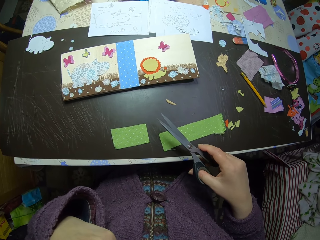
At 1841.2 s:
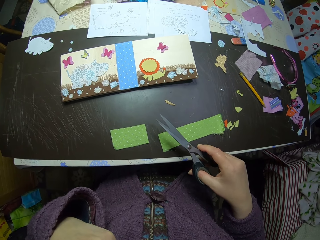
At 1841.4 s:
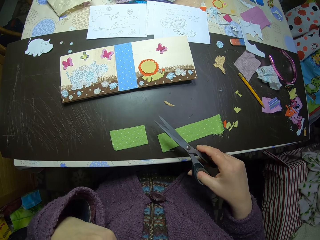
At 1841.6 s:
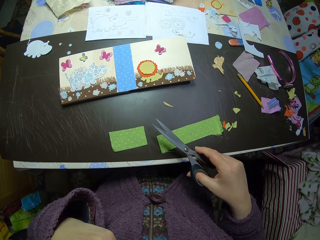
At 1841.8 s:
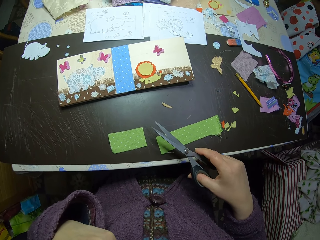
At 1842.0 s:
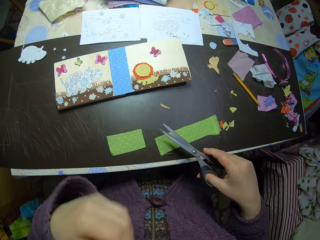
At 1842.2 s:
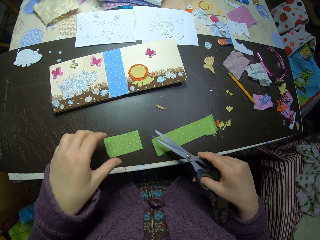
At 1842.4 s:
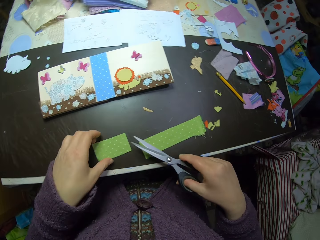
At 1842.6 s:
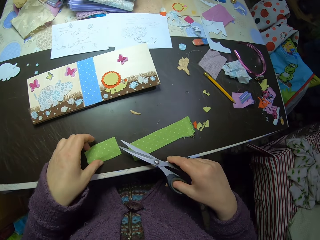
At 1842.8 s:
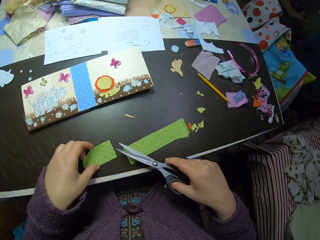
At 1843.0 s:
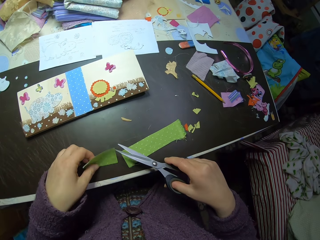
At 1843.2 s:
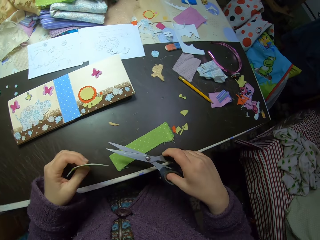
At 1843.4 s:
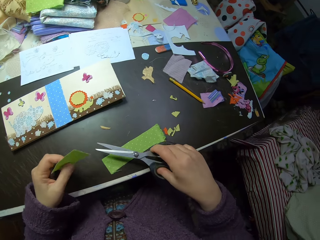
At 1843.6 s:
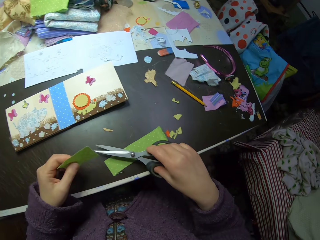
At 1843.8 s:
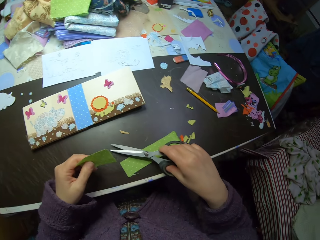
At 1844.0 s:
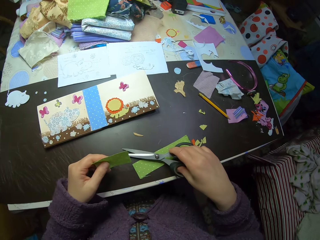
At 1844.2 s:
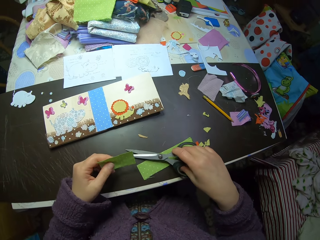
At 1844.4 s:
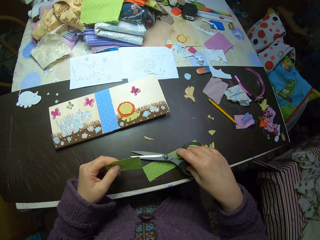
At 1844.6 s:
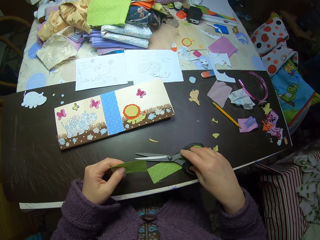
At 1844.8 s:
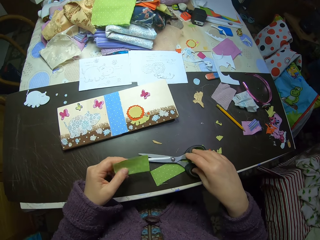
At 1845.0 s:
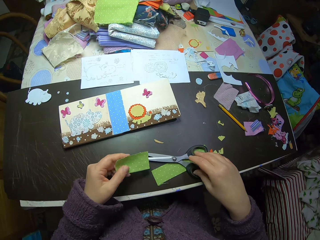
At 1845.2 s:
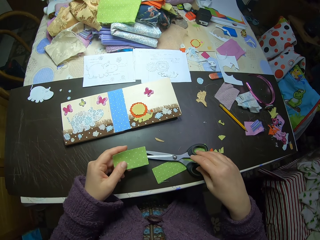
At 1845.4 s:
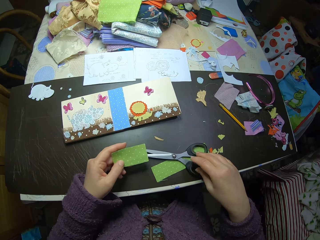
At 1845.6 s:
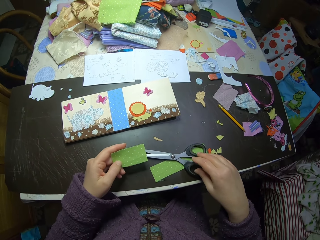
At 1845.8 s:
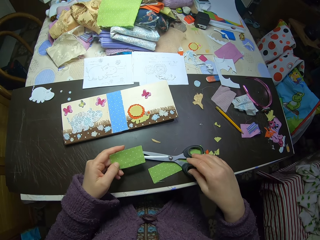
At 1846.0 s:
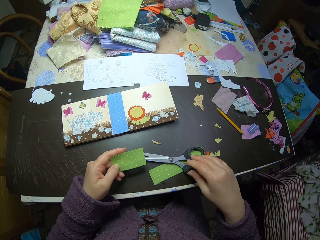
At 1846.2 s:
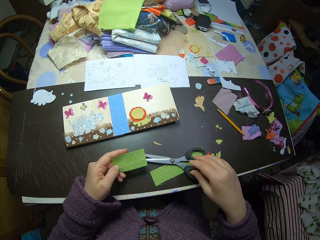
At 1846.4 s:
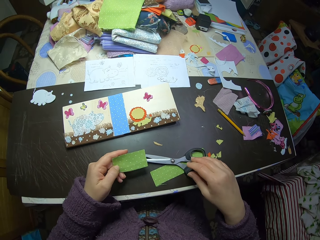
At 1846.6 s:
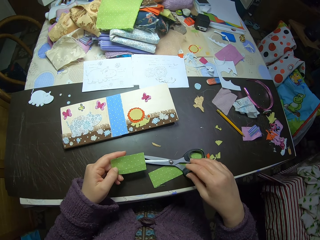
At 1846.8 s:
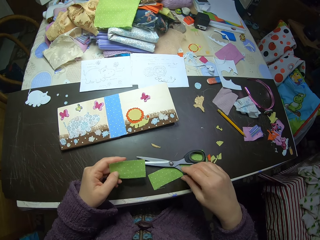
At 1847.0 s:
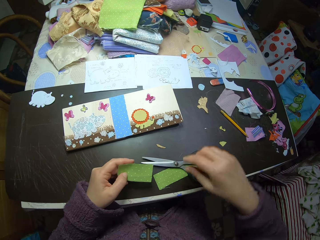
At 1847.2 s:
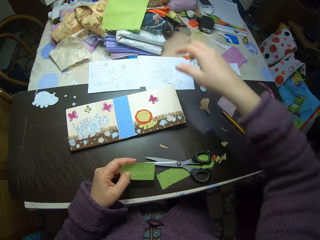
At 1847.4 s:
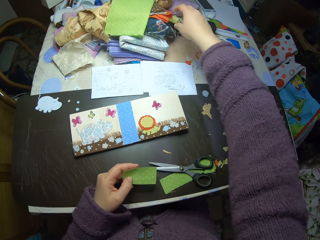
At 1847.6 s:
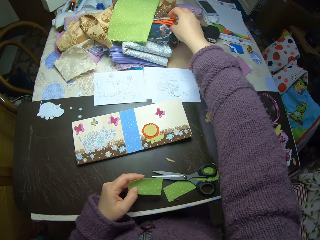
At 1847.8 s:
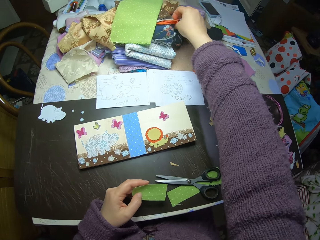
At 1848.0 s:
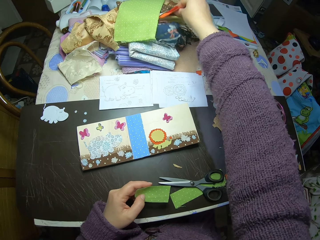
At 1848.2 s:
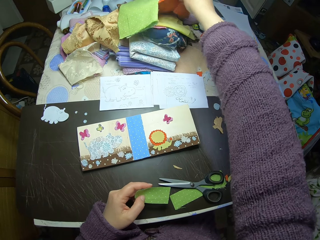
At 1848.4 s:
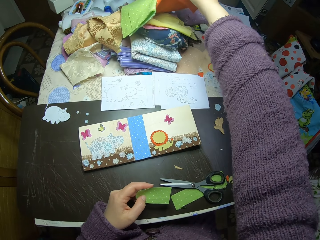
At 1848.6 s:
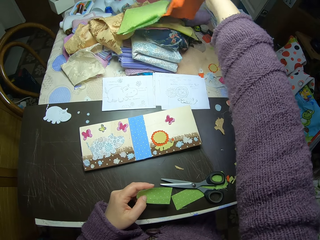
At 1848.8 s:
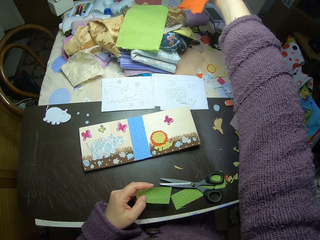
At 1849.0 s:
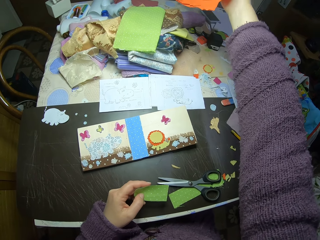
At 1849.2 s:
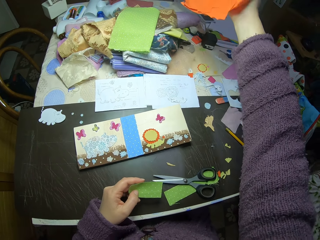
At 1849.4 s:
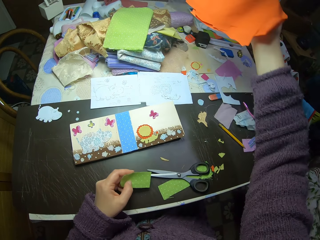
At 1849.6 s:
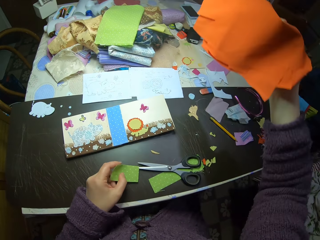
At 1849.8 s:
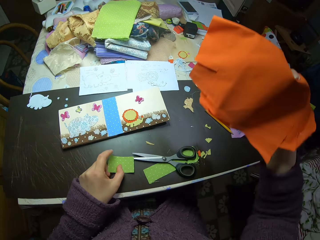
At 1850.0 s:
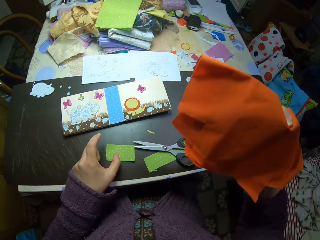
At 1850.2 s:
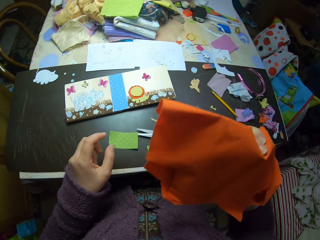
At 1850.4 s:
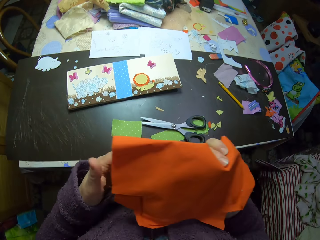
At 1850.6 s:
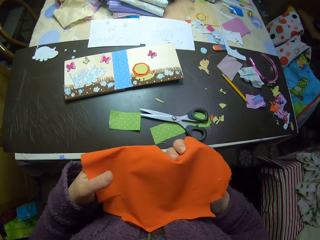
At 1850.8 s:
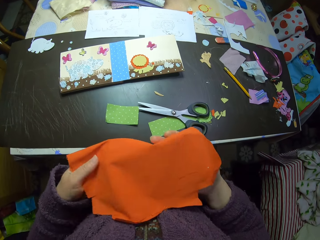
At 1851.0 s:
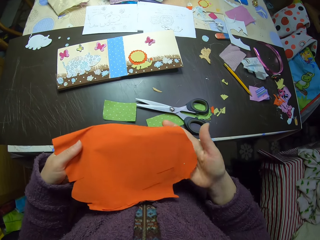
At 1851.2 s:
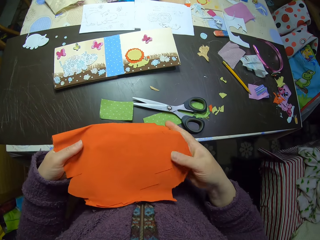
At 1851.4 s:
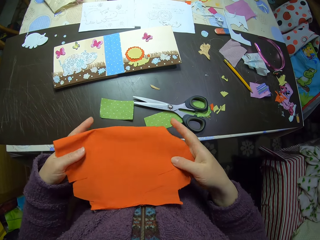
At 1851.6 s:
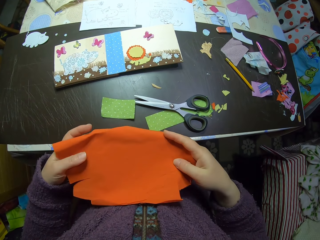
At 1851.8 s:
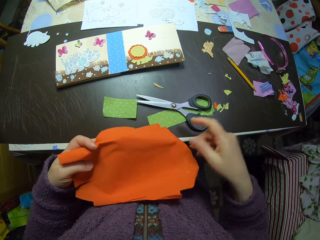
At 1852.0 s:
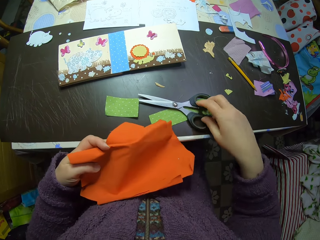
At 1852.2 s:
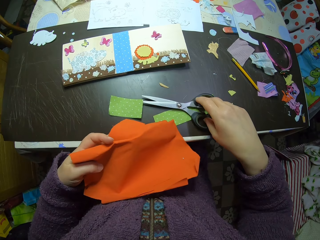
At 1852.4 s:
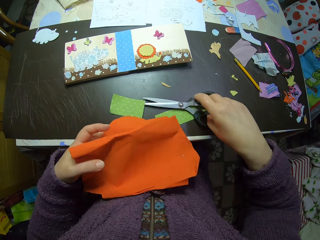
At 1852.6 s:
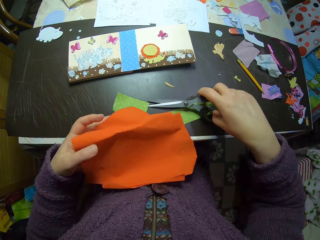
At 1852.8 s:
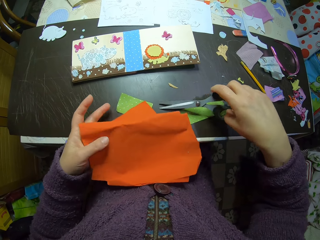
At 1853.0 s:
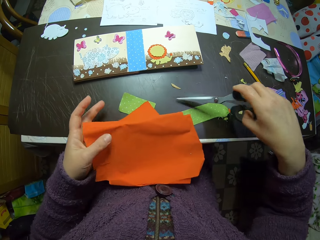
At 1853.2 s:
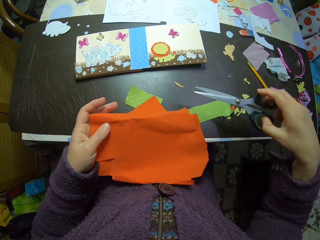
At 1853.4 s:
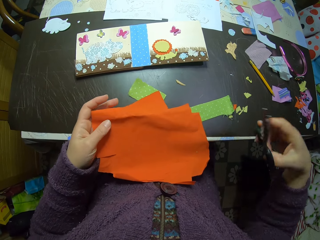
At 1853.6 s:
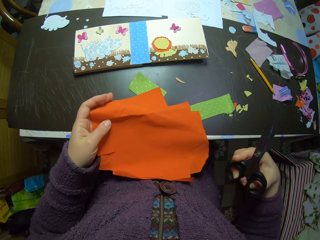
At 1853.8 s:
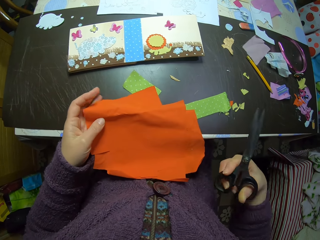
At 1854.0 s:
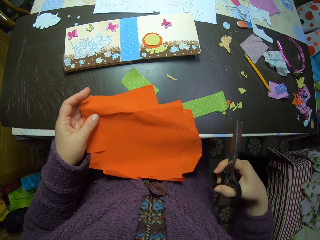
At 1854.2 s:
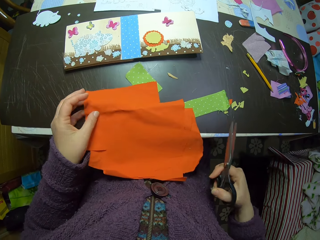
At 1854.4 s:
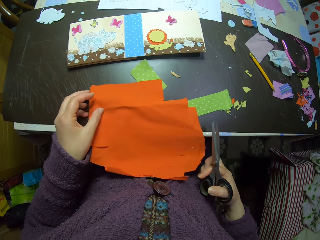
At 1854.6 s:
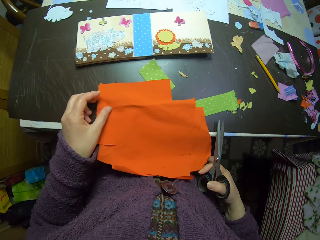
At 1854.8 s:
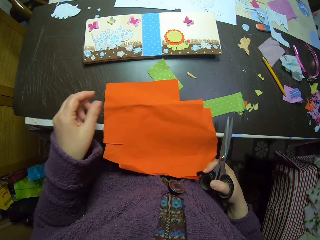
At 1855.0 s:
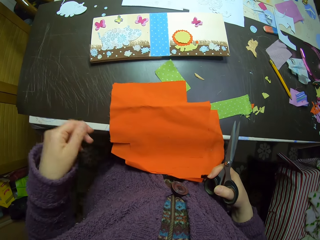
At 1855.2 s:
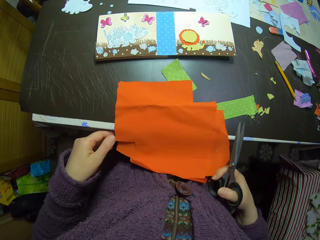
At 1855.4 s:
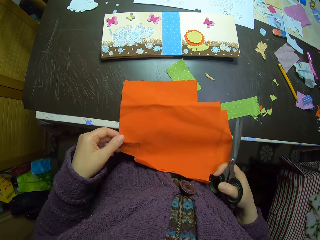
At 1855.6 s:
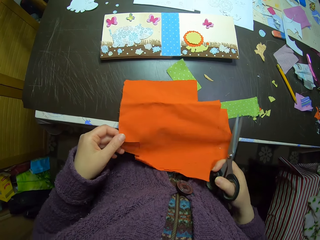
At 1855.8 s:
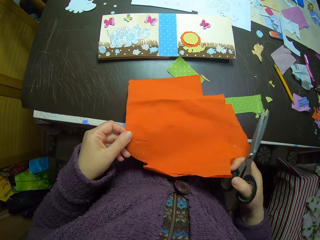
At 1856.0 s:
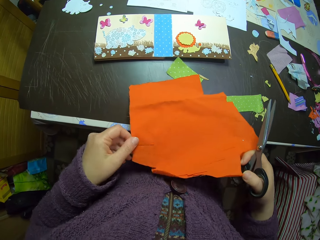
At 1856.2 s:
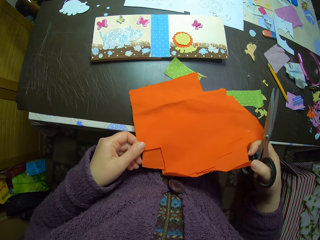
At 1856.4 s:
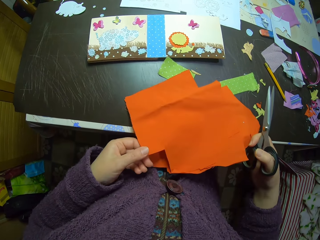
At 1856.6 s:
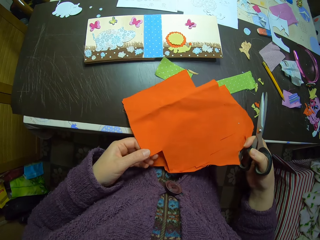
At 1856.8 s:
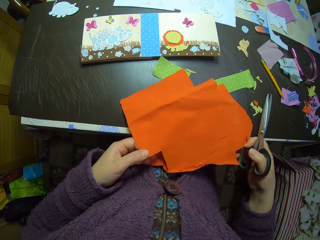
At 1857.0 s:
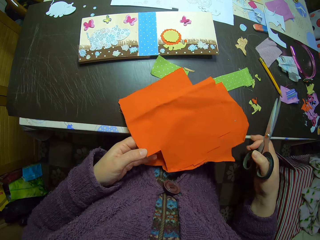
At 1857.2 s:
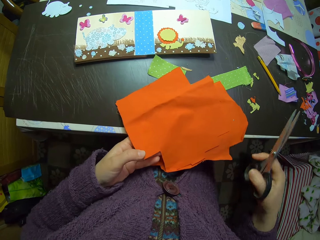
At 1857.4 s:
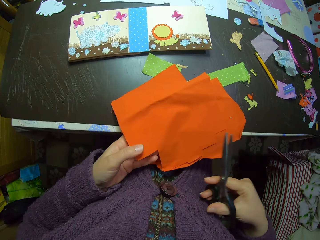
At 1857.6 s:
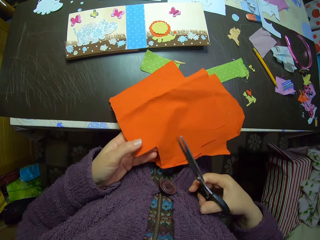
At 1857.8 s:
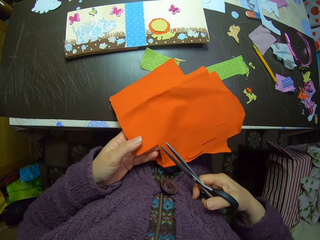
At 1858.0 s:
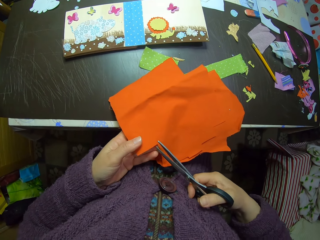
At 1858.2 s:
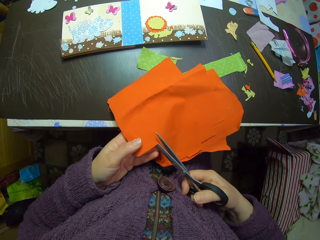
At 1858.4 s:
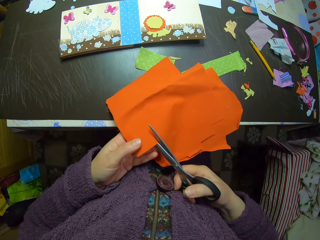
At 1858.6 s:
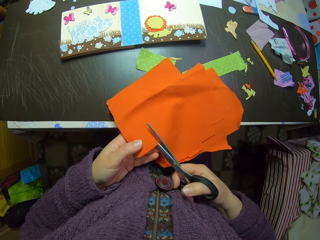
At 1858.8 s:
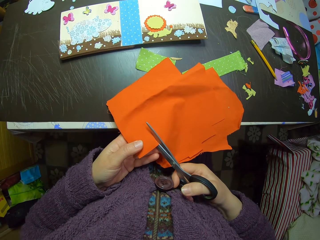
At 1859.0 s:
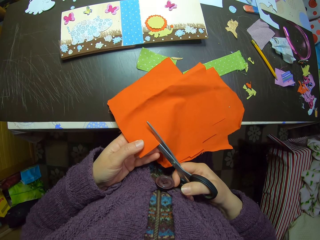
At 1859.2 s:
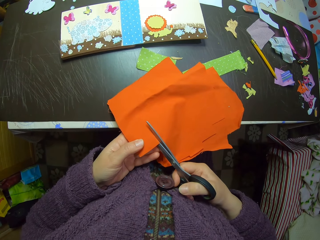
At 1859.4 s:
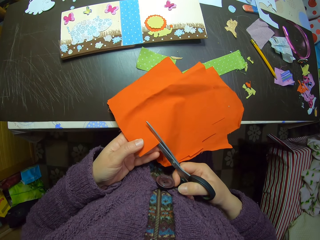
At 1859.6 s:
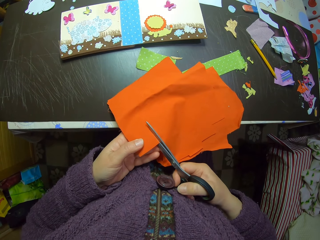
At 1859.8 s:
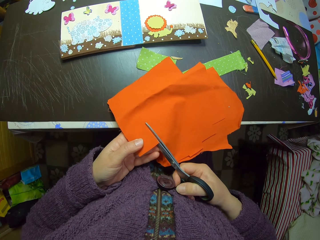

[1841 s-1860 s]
The camera wearer picks the fabric cut-out on the table with her left hand. She holds the piece of cloth on the table. She drops the scissors on the table. She picks another fabric from the heap of fabrics on the table with her right hand. She drops the fabric cut-out in her left hand on the table. She holds the fabric in her right hand with both hands. She picks up the scissors on the table with her right hand. She holds the piece of cloth. She cuts the piece of cloth with the scissors.

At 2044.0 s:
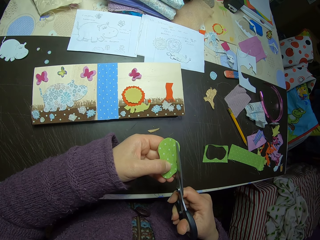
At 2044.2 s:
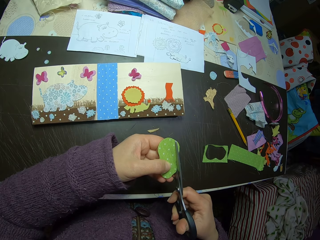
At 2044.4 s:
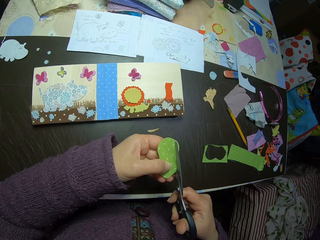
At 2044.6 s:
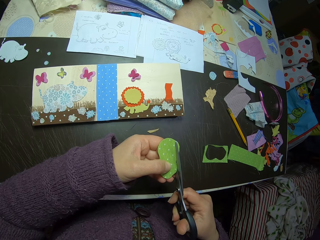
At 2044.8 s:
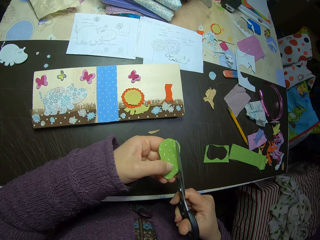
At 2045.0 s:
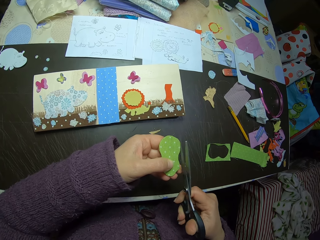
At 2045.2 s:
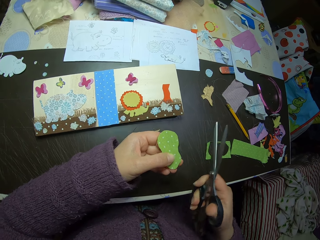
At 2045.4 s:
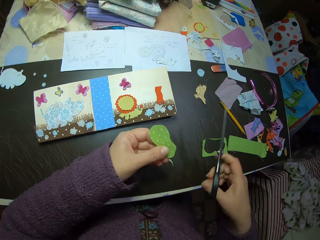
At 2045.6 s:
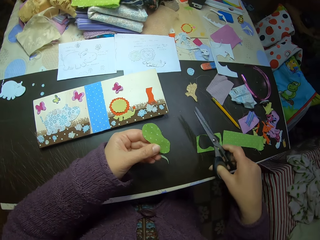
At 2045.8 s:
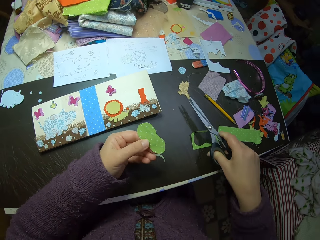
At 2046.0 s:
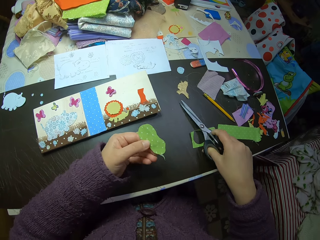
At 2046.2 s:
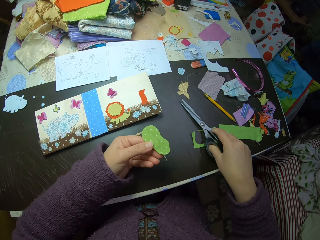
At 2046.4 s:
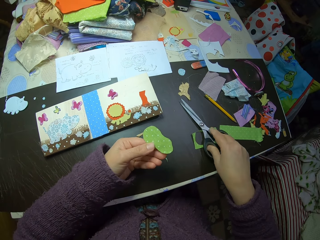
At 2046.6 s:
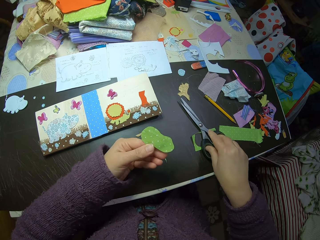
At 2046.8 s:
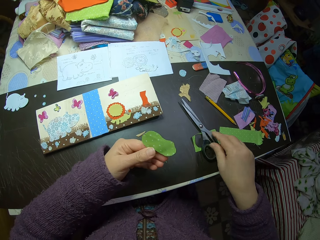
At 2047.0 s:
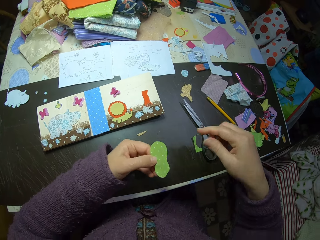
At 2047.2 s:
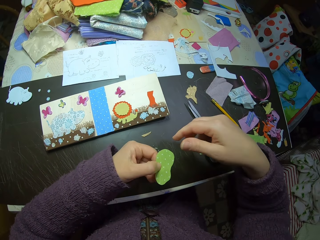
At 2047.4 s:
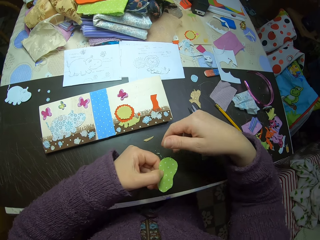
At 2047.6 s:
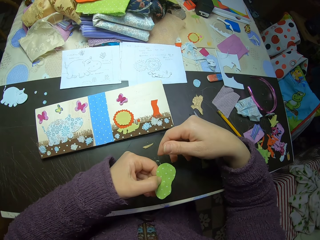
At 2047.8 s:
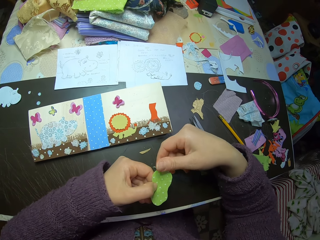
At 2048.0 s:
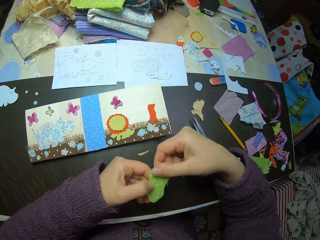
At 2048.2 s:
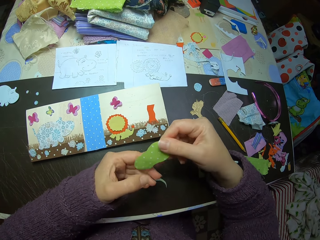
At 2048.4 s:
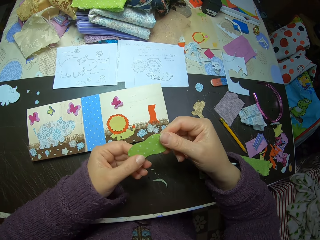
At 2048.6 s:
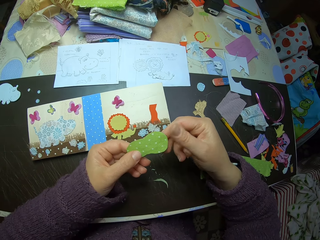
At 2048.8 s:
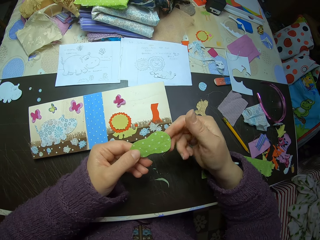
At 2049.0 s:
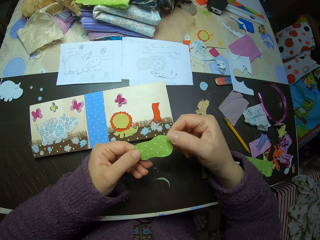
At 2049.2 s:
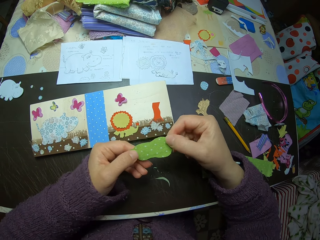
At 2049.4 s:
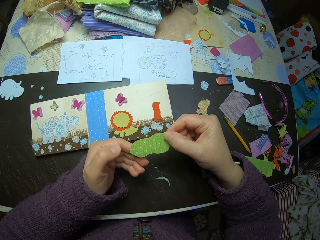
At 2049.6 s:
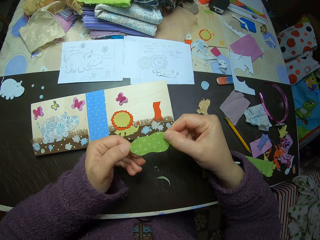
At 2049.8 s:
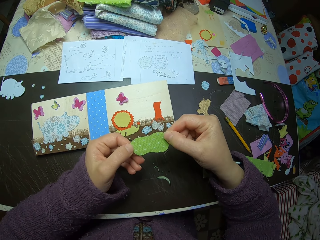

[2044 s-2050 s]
The camera wearer drops the scissors on the table. They scrutinize the cutout.
